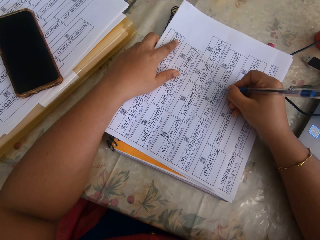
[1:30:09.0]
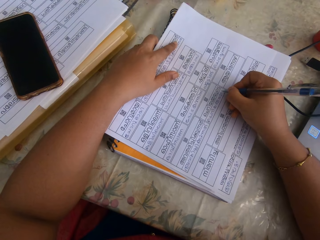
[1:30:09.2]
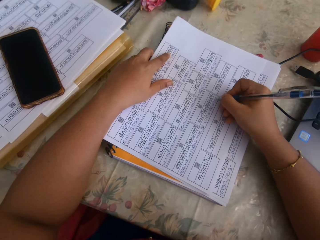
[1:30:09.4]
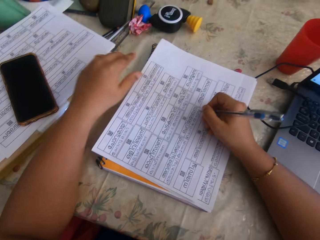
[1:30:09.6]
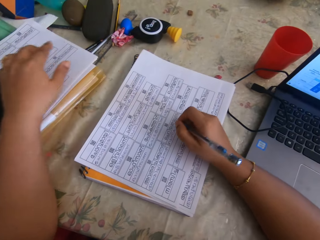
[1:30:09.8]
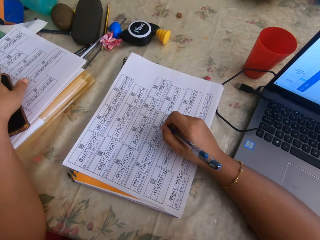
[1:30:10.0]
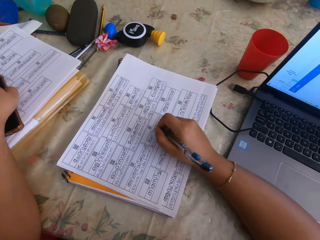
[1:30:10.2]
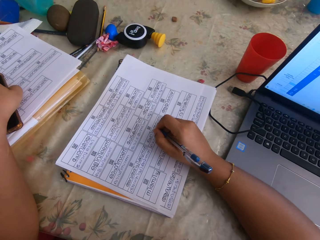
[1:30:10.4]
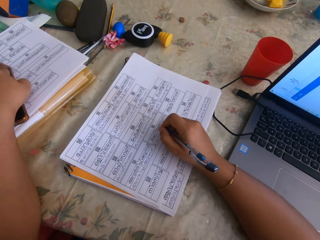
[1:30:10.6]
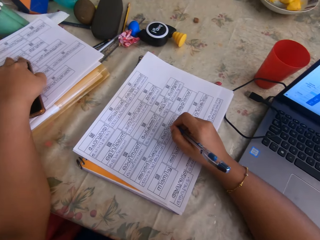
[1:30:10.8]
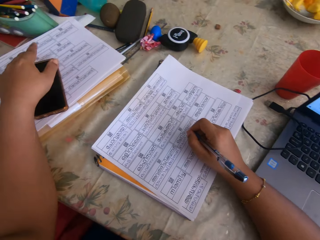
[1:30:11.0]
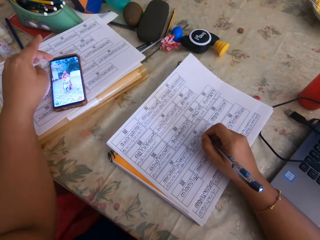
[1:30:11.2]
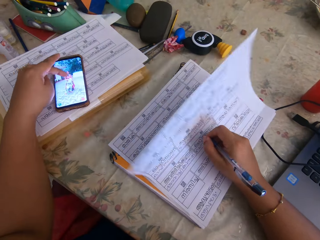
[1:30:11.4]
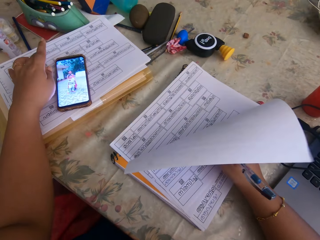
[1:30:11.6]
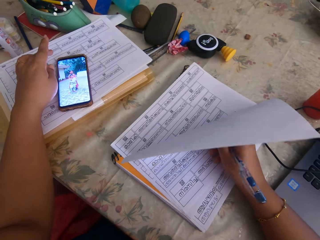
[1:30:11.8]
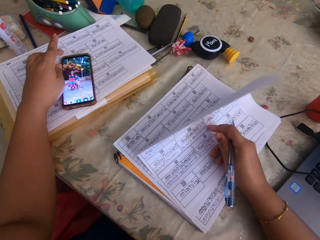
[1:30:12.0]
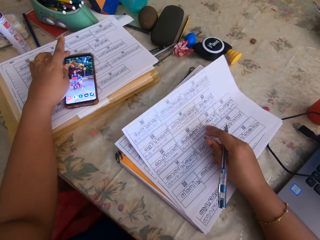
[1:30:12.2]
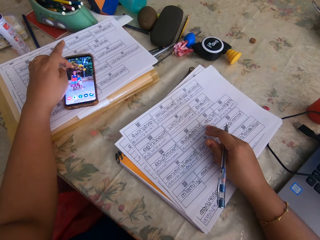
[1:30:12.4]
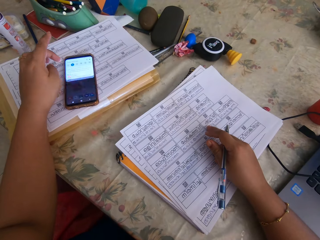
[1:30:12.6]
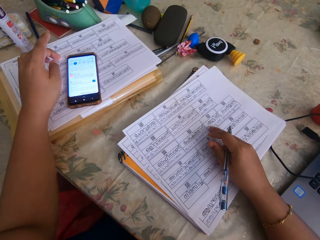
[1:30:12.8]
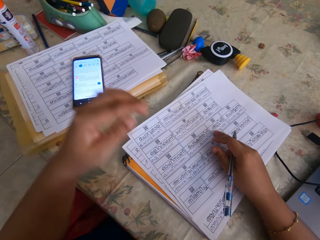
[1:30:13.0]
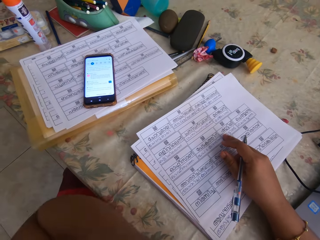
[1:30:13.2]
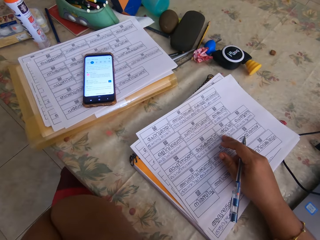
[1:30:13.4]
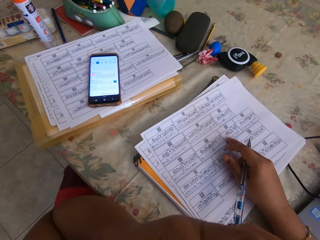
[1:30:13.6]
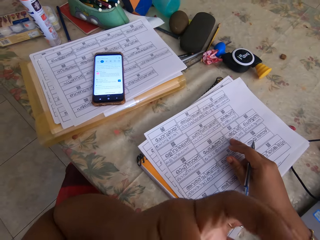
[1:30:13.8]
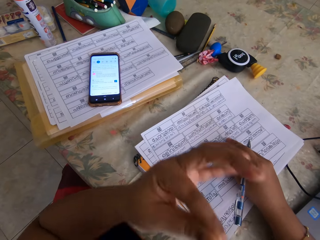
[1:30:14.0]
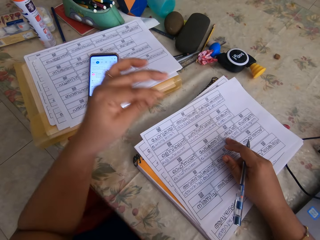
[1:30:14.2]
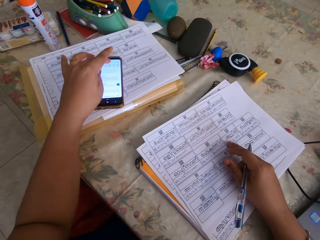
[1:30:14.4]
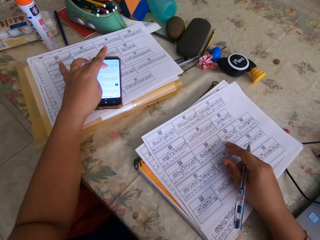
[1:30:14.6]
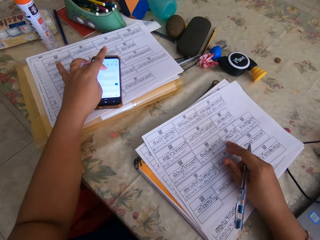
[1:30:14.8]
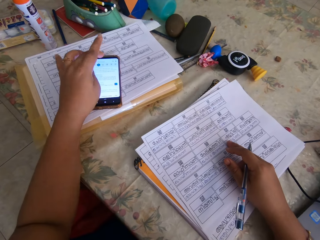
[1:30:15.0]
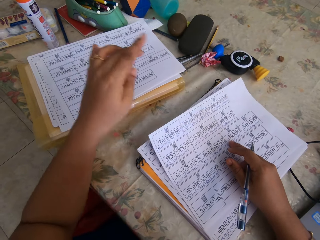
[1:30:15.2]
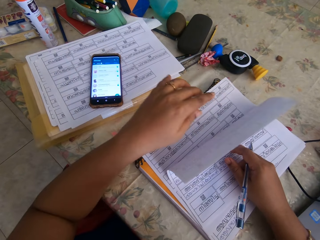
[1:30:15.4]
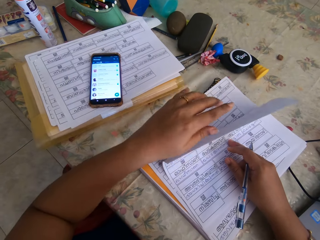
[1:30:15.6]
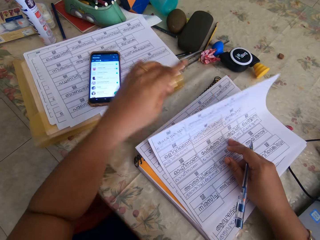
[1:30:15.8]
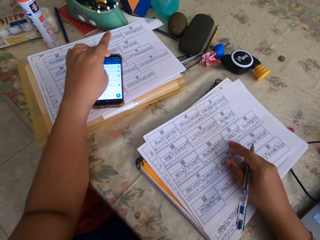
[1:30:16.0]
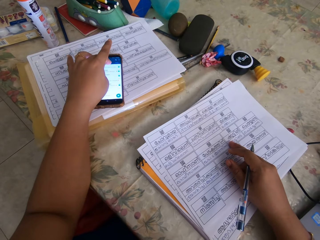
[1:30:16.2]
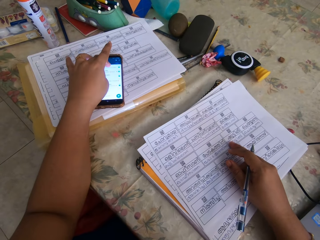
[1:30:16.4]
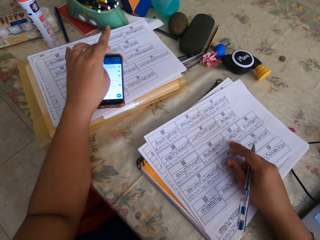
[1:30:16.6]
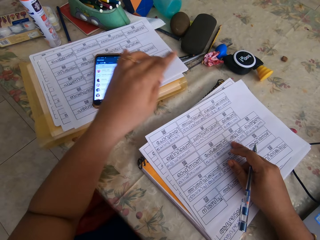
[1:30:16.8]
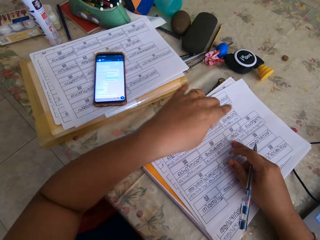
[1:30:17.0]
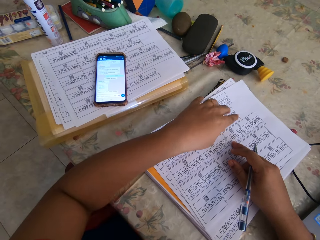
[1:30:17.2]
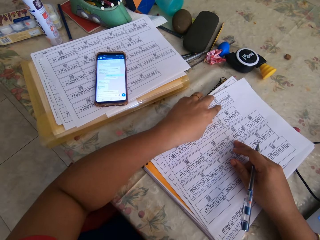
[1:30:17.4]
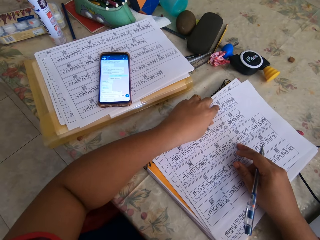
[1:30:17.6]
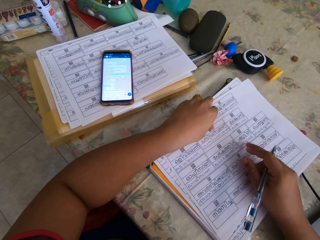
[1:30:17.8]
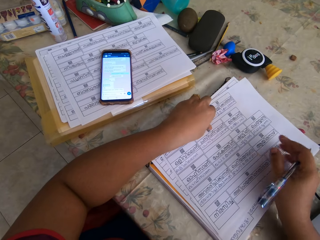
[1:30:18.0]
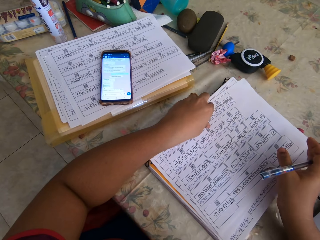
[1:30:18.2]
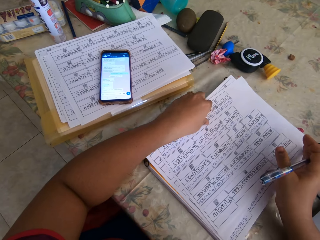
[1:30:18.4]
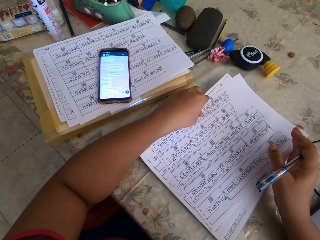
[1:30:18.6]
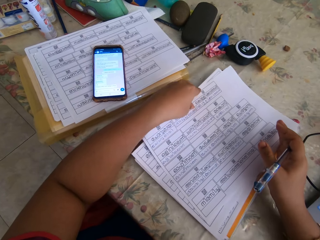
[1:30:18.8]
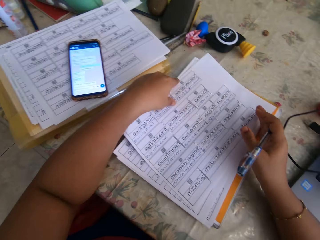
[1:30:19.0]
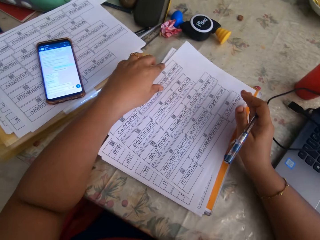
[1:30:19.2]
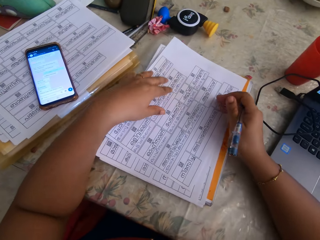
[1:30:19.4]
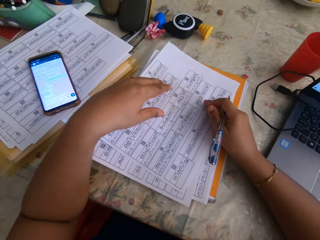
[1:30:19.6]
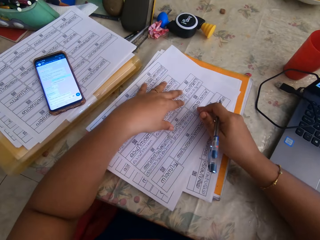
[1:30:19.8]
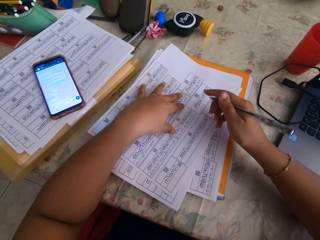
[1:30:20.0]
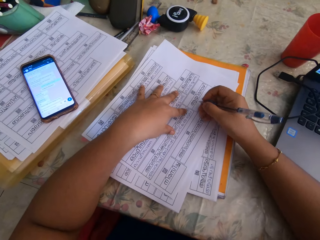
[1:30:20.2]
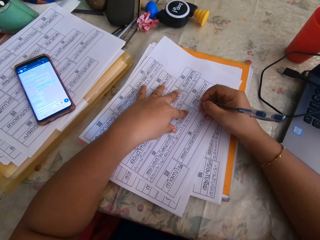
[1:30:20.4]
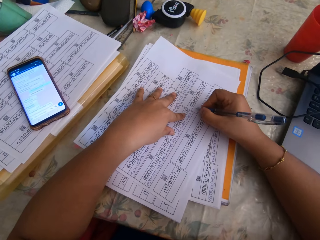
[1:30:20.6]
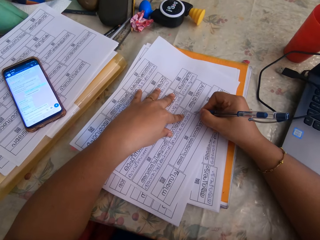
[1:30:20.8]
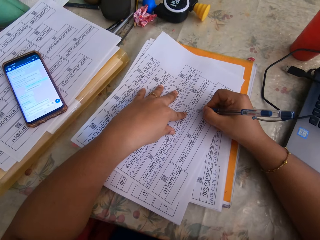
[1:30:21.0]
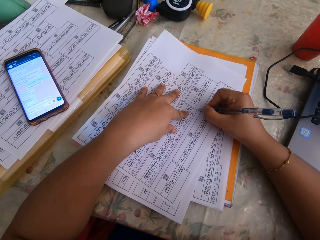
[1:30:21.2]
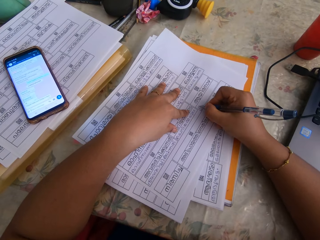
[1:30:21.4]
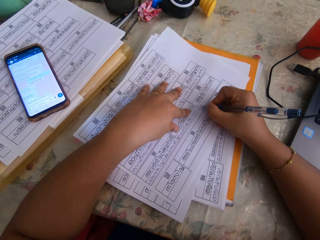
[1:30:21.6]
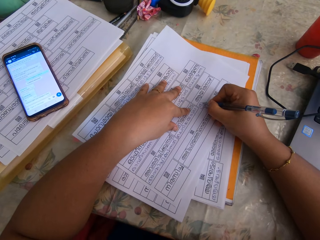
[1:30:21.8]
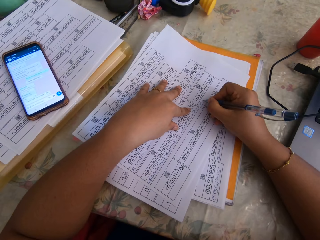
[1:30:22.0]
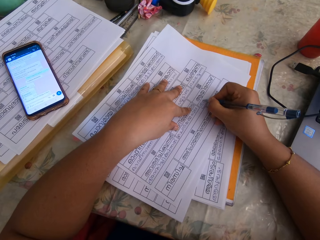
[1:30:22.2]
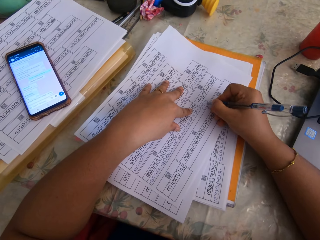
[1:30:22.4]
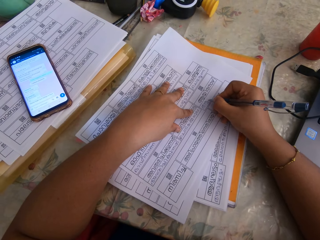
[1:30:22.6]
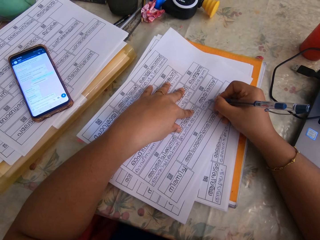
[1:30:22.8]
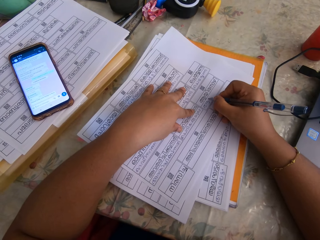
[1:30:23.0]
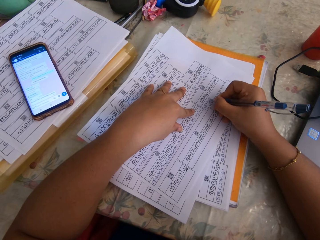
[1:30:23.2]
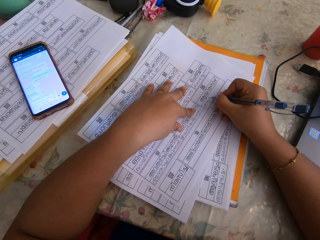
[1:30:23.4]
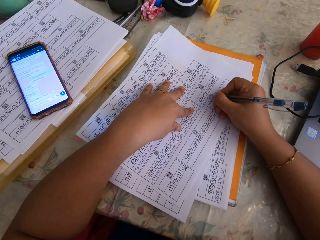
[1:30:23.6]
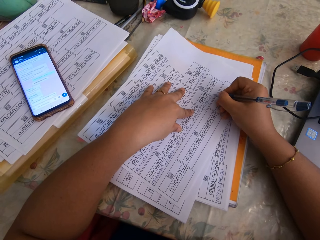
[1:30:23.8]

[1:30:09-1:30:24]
The camera wearer lifts her left hand from the piece of paper. She unlocks the phone with her left hand. She places her left hand on the phone on the table. She operates the phone with her left hand, lifts her left hand from the phone, and operates the phone with her left hand. She touches her mouth with her left hand. She operates the phone with her left hand. She holds the piece of paper with her left hand. She places her left hand on the piece of paper. She moves the piece of paper on the table with both hands. She places her left hand on the piece of paper. She writes on the piece of paper with the pen in her right hand.

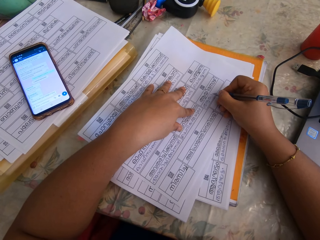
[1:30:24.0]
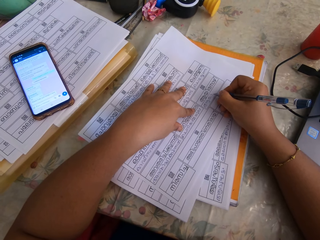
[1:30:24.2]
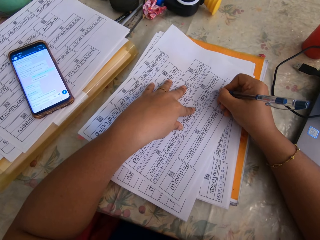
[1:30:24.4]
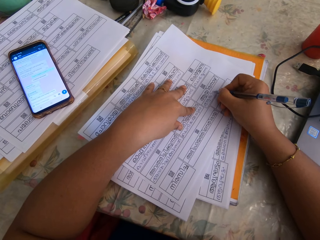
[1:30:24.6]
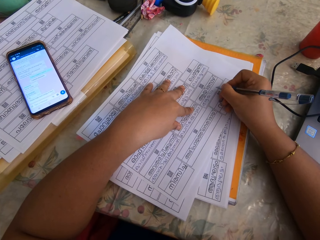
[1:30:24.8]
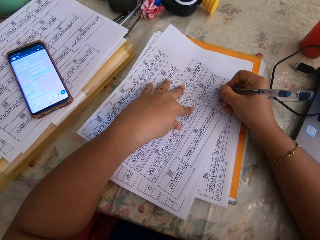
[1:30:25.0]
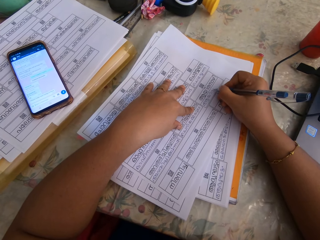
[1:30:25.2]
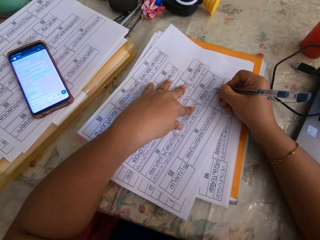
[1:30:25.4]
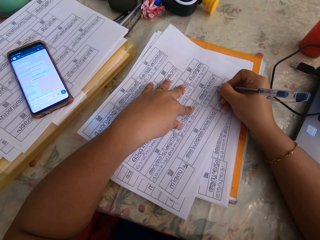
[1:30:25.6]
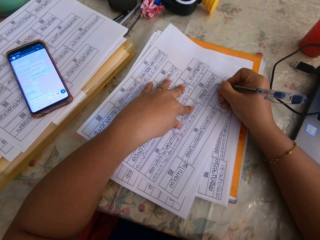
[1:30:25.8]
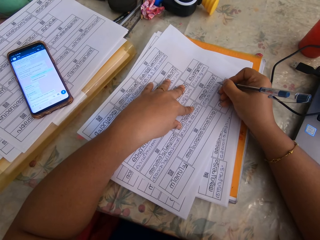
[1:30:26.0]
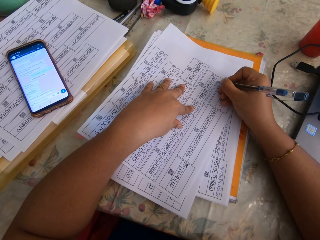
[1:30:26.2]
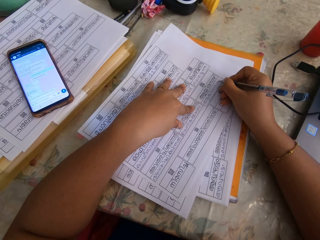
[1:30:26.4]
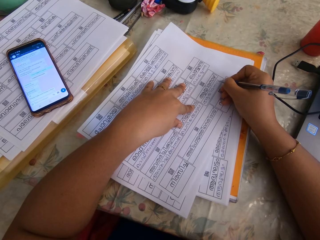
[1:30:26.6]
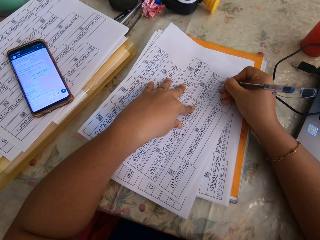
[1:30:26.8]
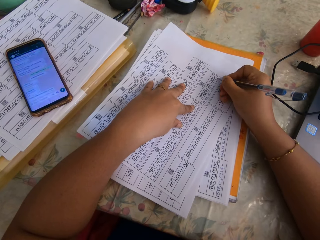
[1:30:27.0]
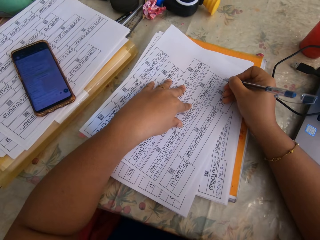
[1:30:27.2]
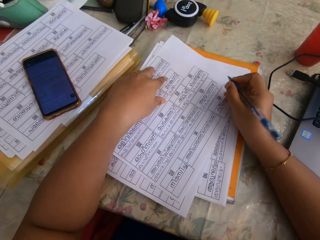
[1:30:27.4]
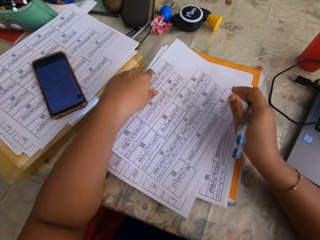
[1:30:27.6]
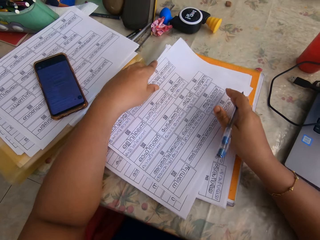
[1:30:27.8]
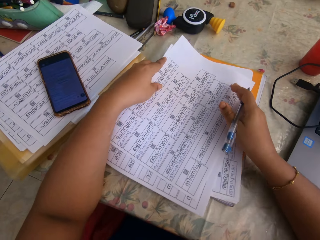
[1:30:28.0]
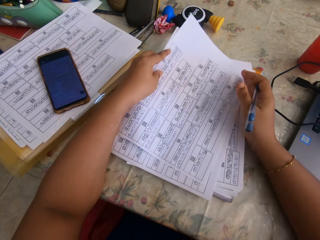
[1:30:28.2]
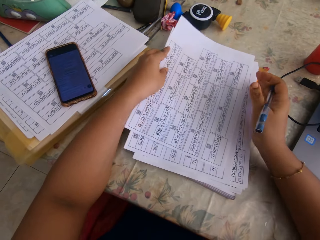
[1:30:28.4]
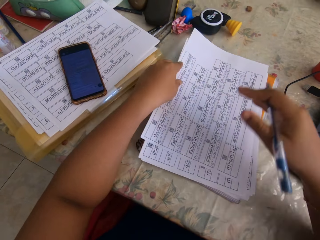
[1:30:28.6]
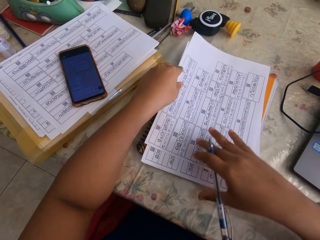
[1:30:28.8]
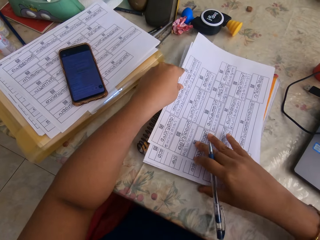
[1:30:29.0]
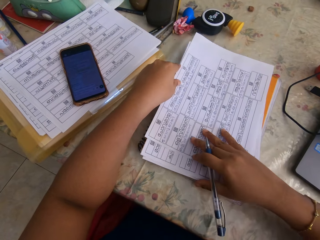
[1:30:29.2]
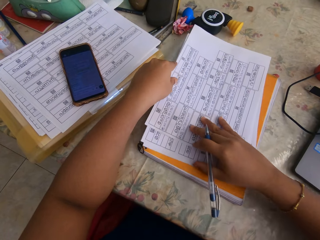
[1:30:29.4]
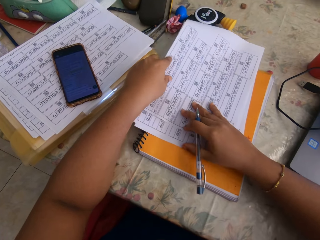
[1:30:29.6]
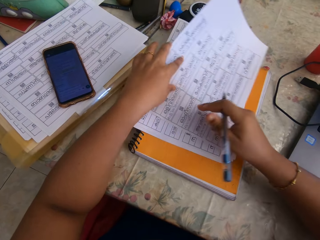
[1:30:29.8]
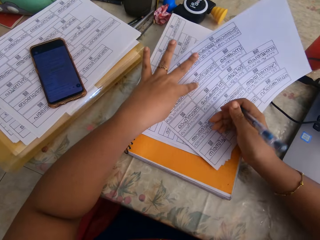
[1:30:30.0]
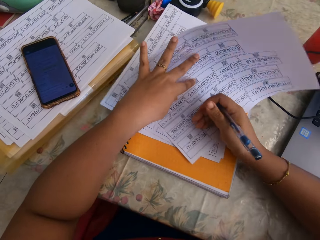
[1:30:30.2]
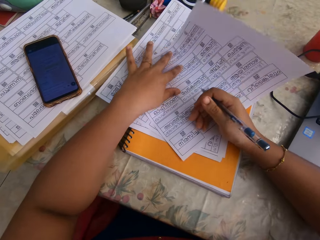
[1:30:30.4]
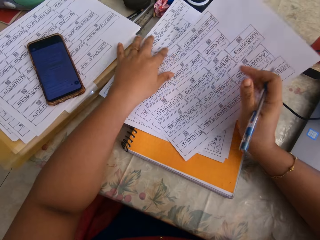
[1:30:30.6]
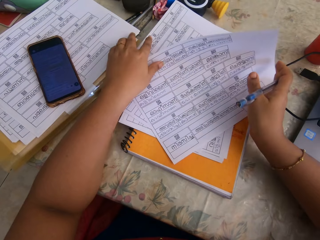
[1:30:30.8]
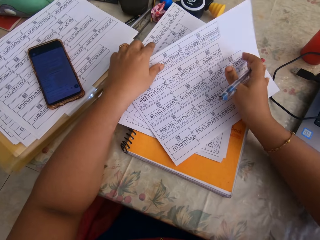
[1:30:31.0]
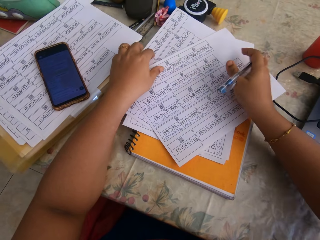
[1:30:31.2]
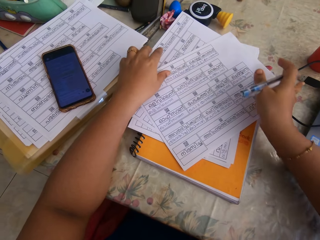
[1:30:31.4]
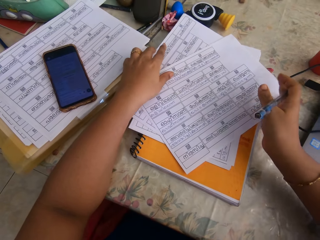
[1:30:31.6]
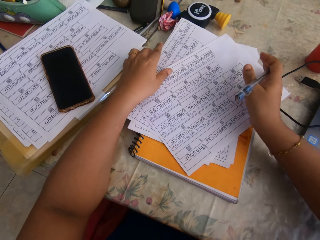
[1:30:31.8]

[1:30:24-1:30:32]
The camera wearer adjusts the piece of paper on the table with both hands. She takes her right hand off the piece of paper. She moves the piece of paper on the table with her right hand. She adjusts the piece of paper with her left hand. She holds the piece of paper. She adjusts the piece of paper with both hands.
